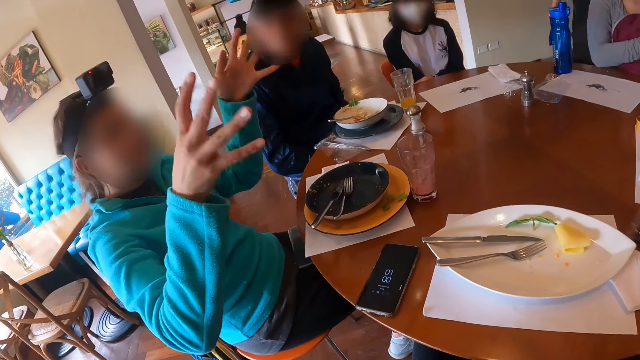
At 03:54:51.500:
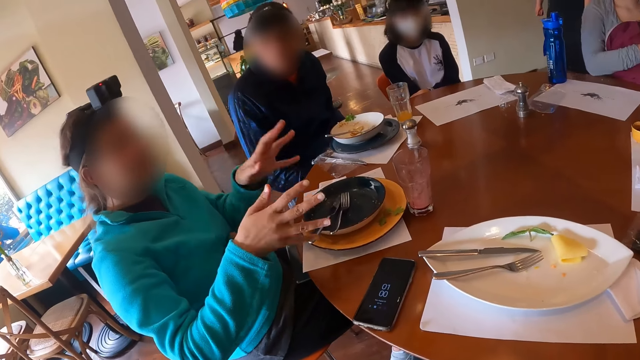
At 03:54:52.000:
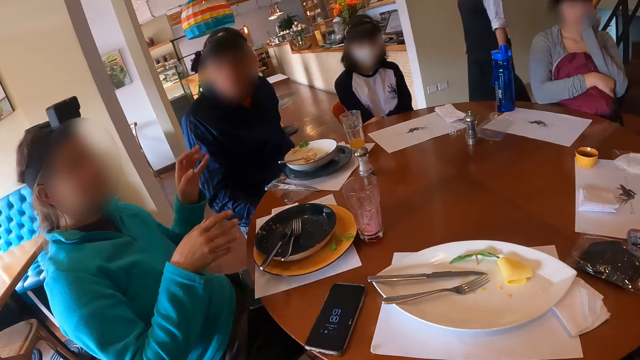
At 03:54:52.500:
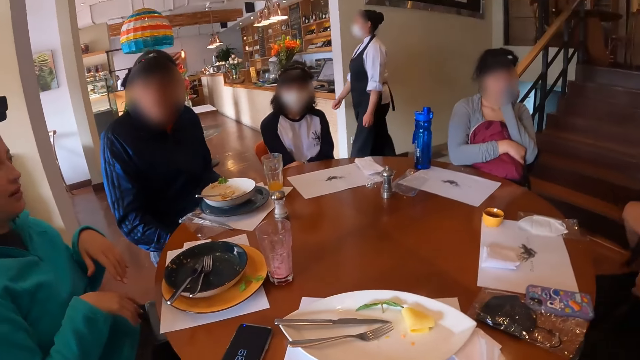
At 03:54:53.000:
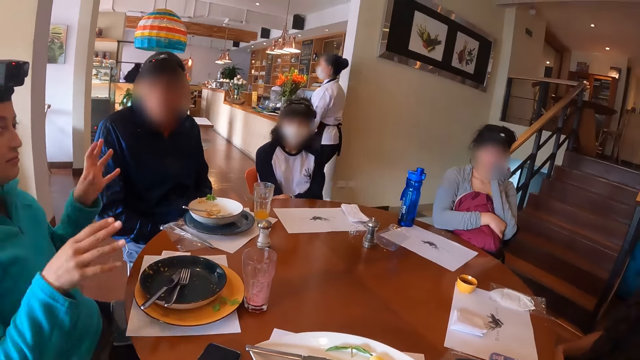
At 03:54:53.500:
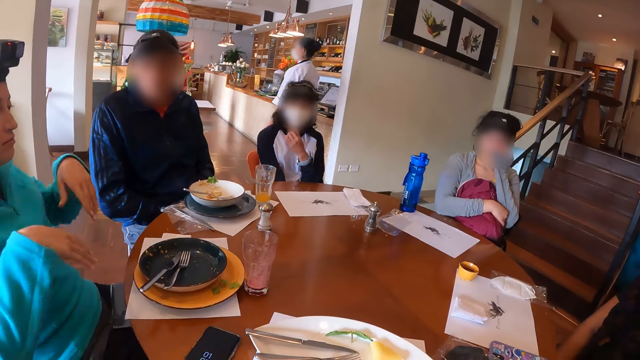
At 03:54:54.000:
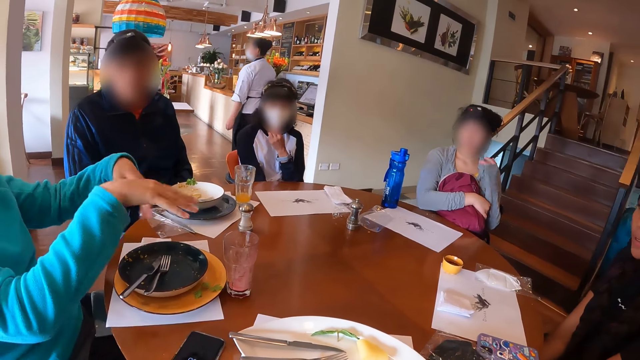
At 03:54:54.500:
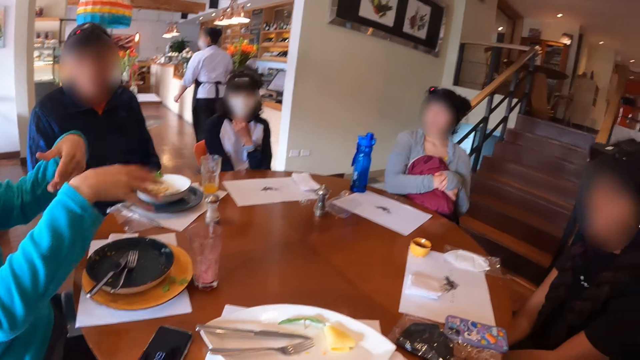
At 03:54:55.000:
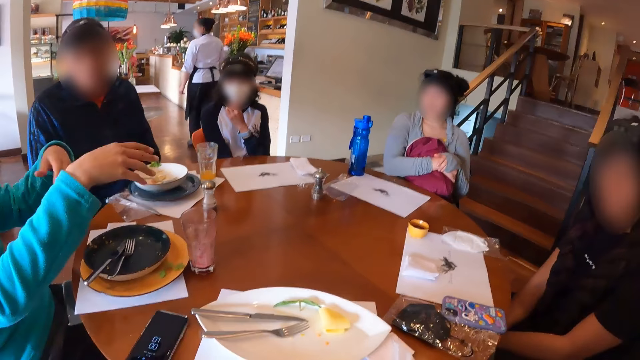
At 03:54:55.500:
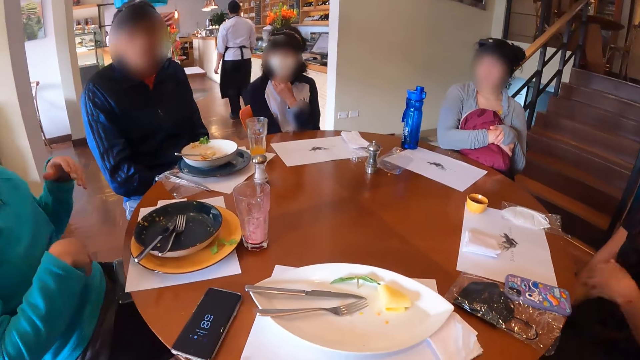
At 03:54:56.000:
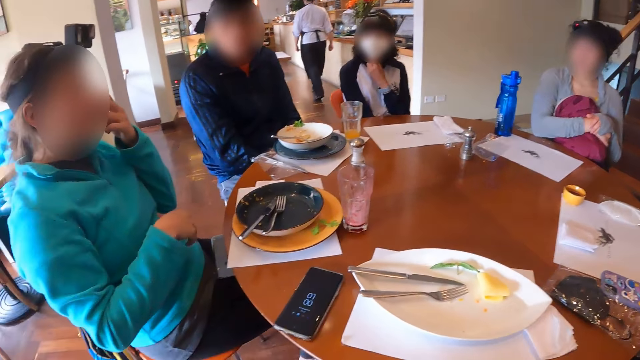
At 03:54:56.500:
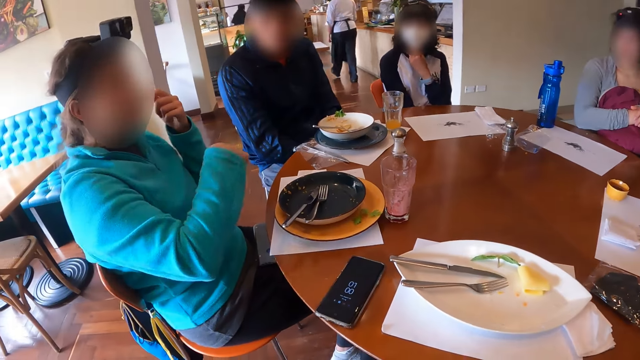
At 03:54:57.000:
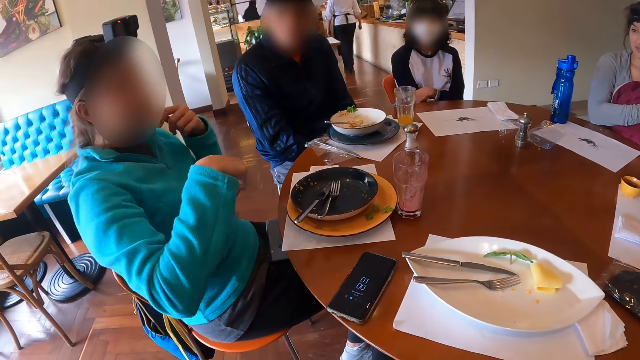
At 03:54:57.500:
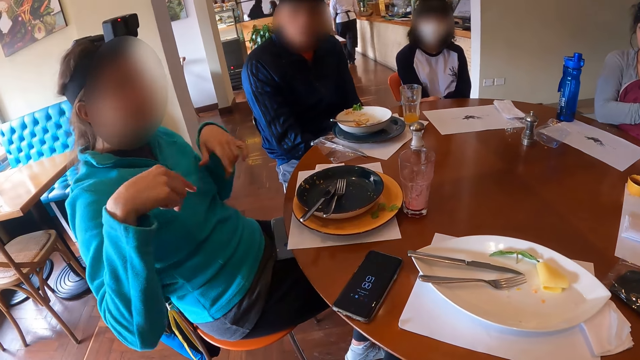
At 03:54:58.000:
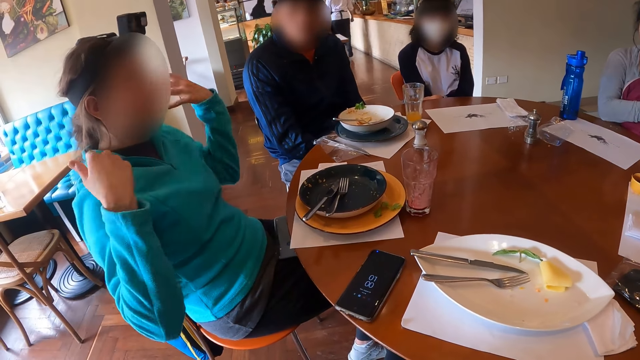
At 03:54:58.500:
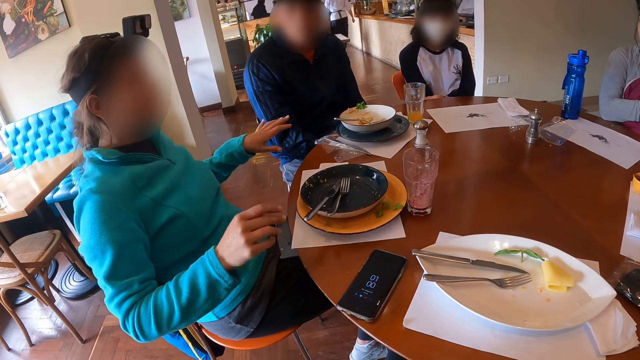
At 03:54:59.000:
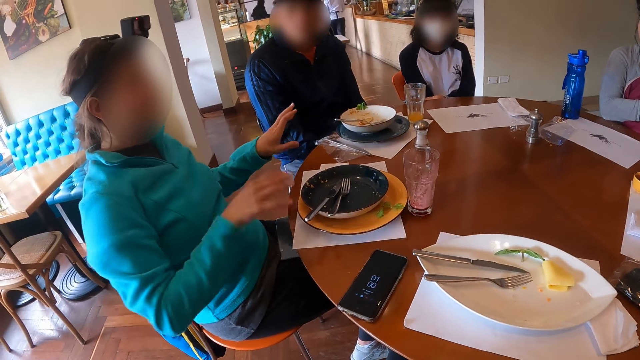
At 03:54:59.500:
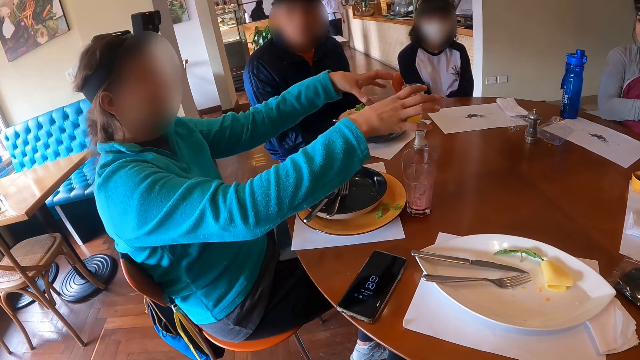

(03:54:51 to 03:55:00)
A woman fiddles with her hair with both hands. Another woman adjusts the nose mask on her face with her left hand. A third woman touches her face with her left hand.

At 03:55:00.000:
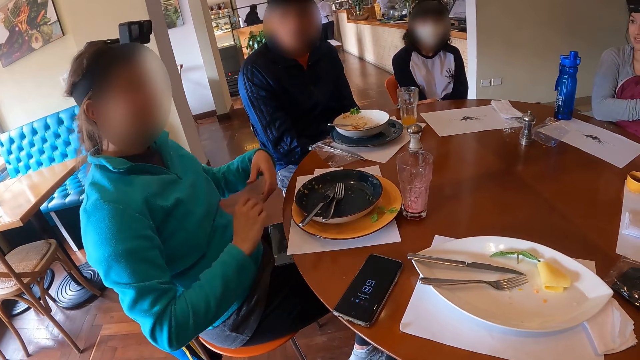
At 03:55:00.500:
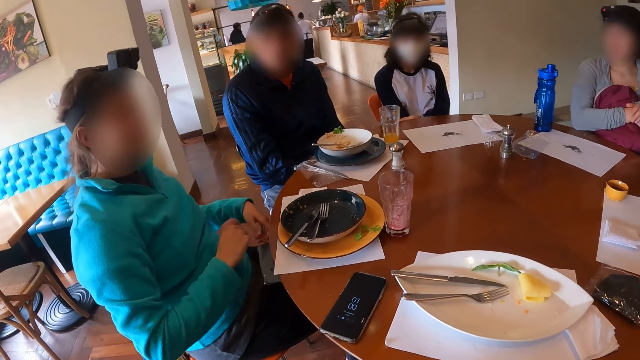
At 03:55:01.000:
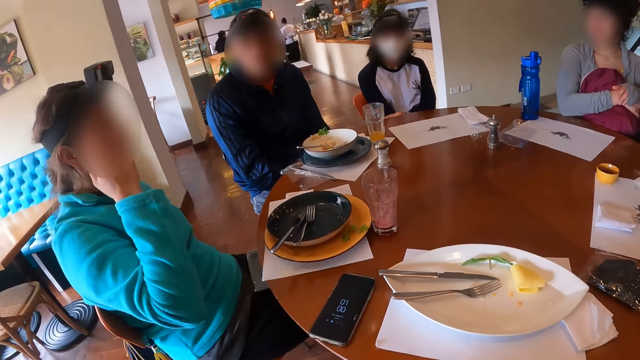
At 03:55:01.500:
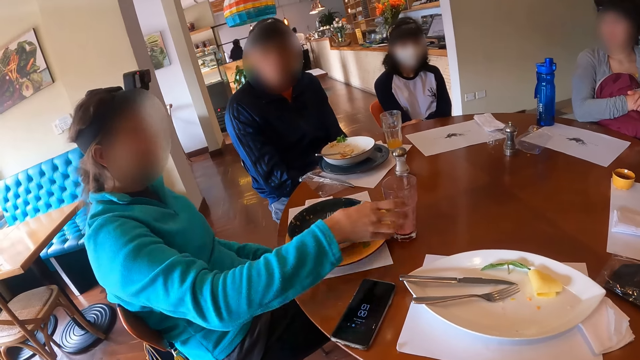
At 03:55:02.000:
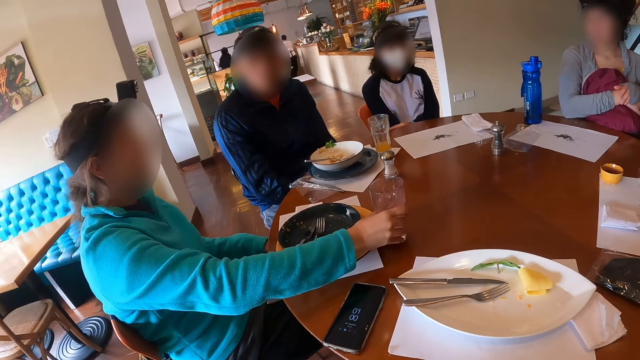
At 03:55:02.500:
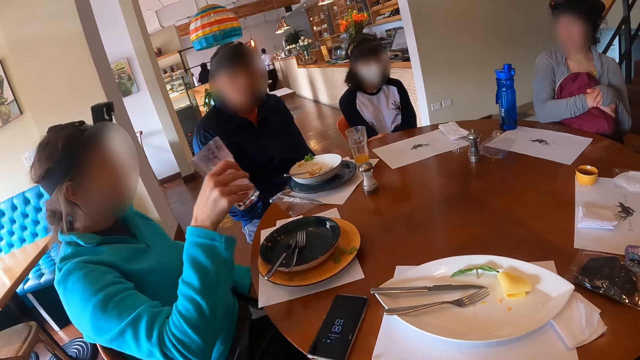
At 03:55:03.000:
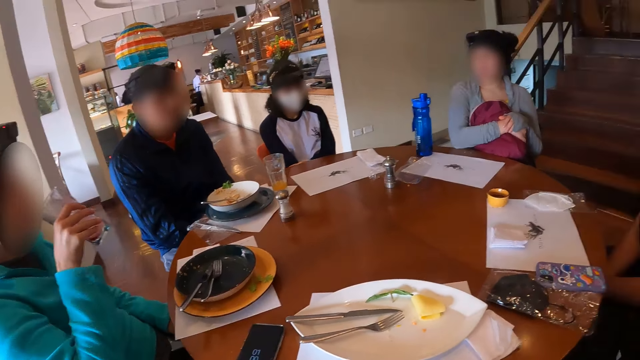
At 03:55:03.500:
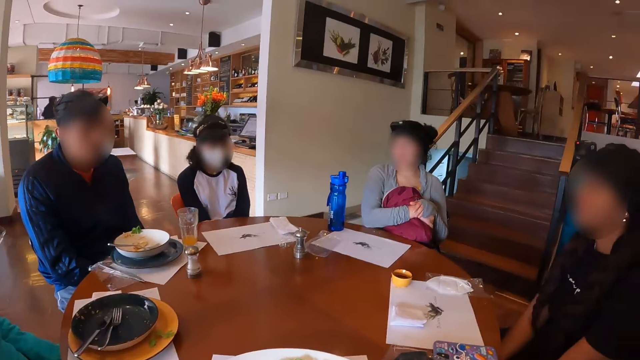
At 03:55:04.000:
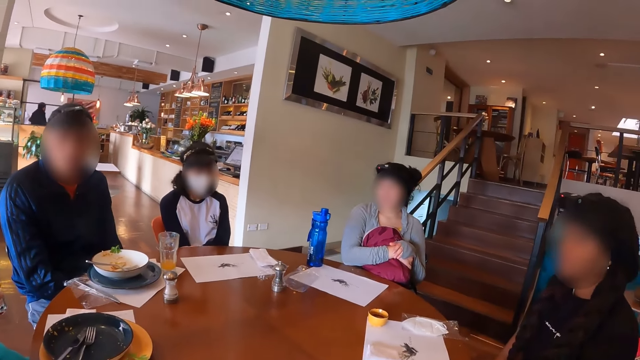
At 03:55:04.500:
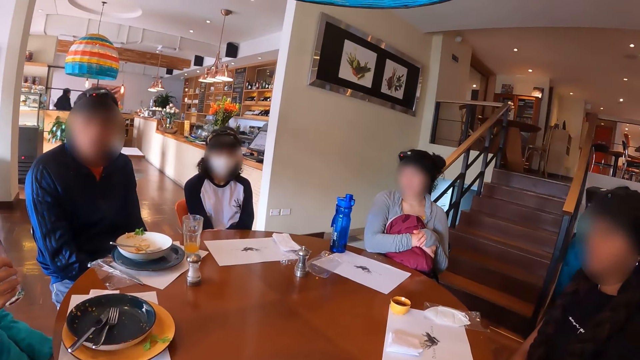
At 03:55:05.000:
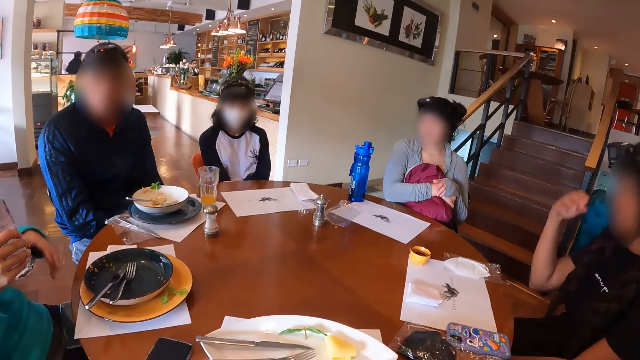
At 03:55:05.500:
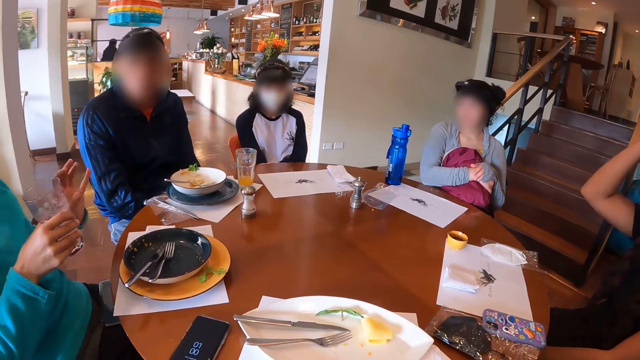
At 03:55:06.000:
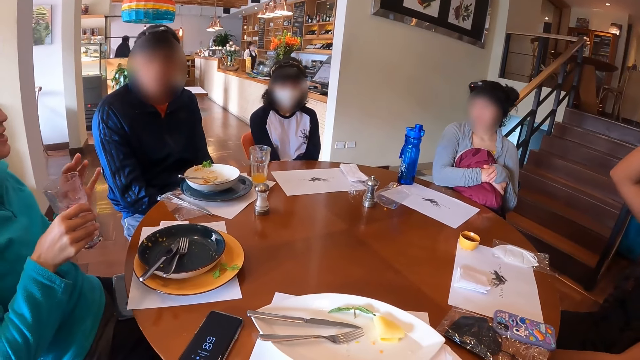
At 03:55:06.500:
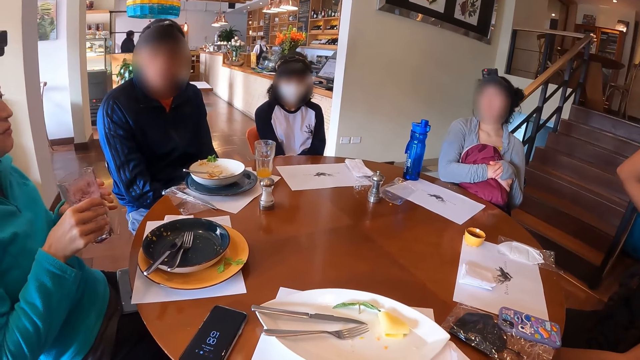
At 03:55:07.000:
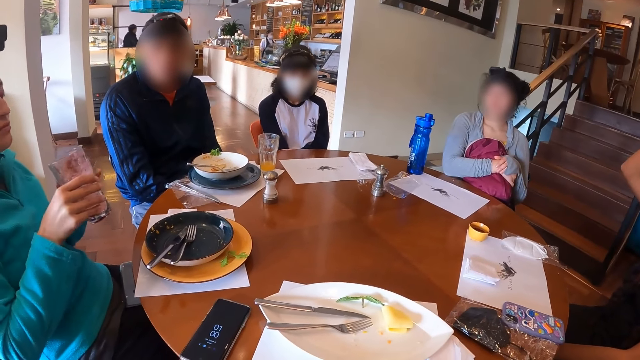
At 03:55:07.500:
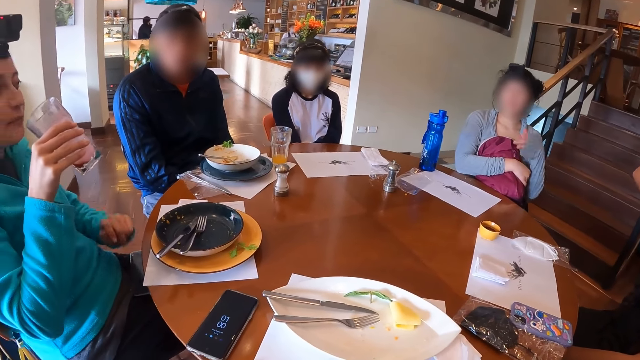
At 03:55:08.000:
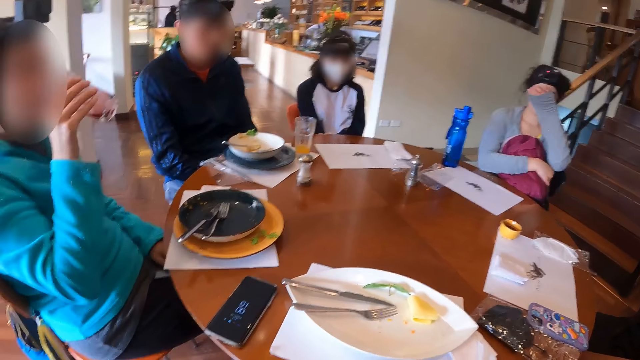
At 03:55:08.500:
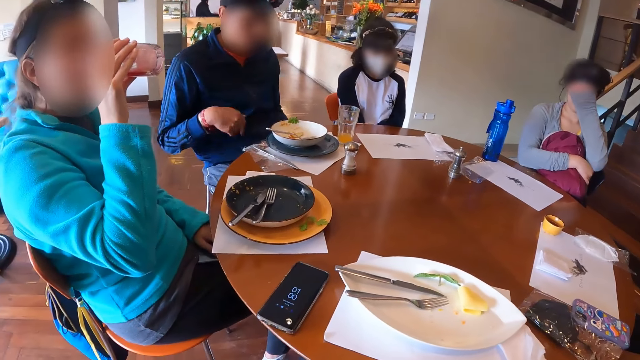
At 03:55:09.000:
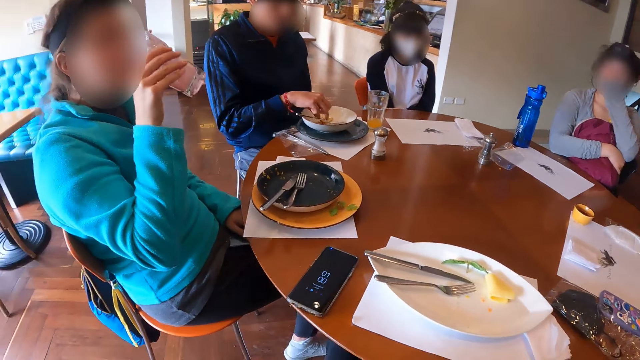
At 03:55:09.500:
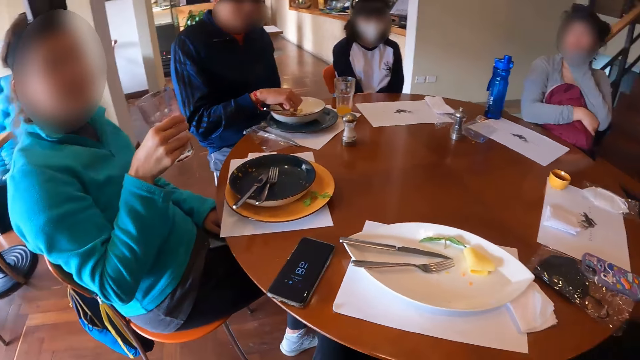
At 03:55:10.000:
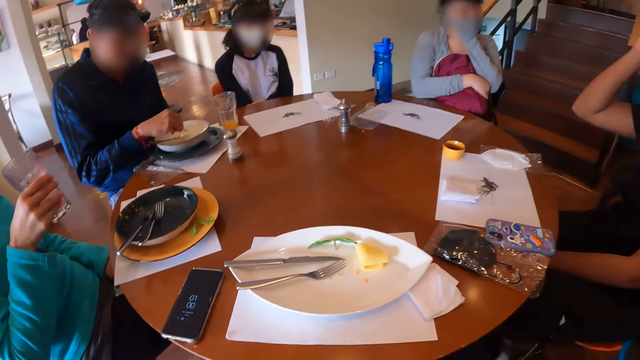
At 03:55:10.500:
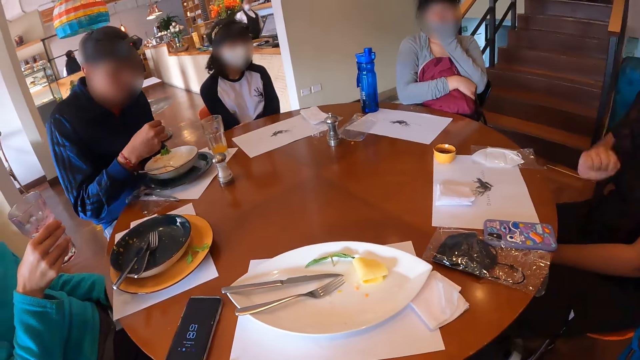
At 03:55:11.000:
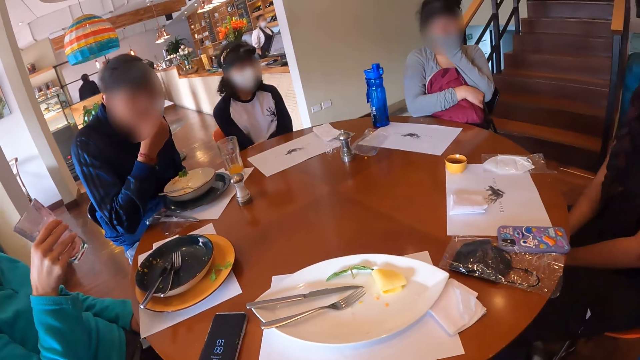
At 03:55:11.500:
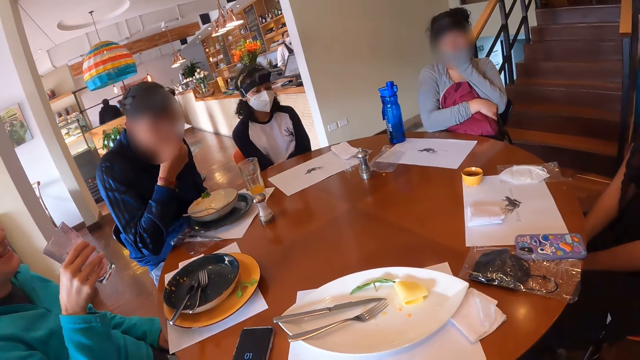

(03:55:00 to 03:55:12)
A woman takes a glass cup from the table with her right hand. She drinks from the glass cup in her right hand. Another woman adjusts a camera on her head with her right hand. The first woman touches the glass cup in her right hand with her left hand. She talks to other people. She drinks from the glass cup in her right hand. A third woman touches her face with her left hand. A man takes the cracker from the bowl on the plate on the table mat on the table with his right hand. He eats the cracker in his right hand.
